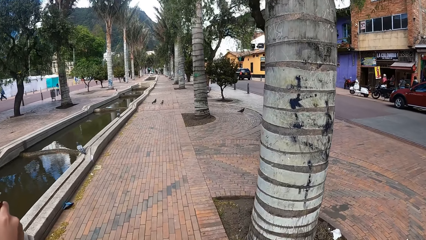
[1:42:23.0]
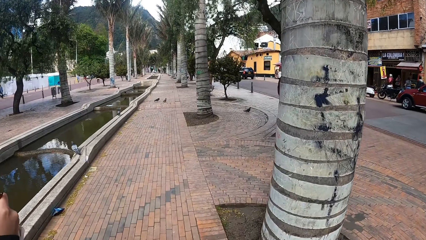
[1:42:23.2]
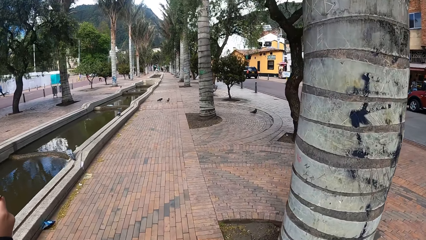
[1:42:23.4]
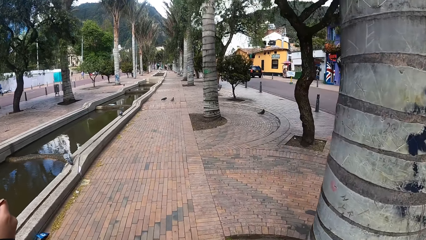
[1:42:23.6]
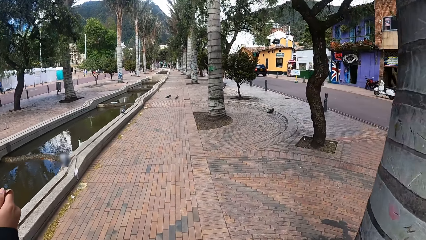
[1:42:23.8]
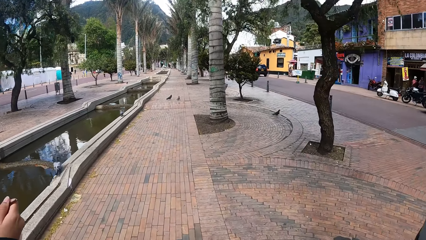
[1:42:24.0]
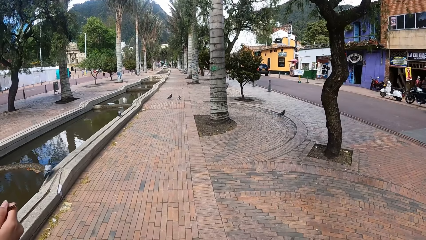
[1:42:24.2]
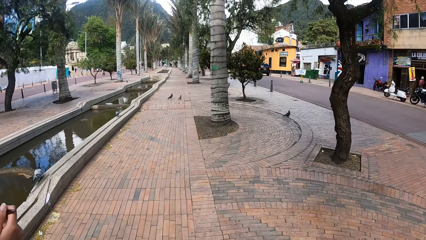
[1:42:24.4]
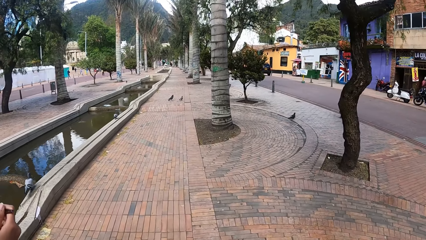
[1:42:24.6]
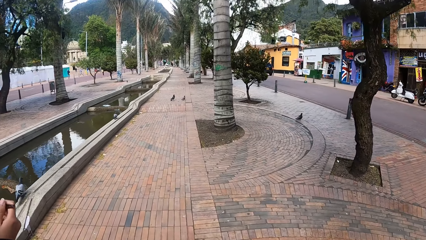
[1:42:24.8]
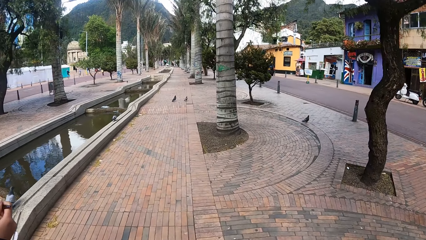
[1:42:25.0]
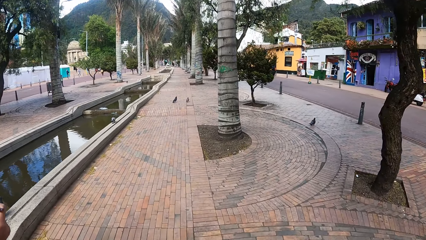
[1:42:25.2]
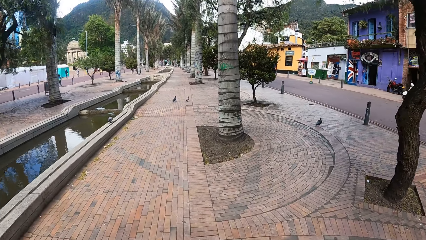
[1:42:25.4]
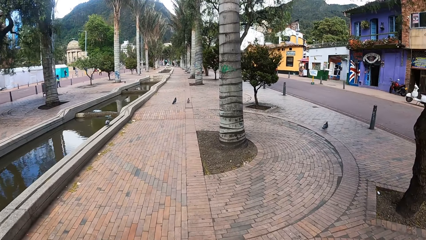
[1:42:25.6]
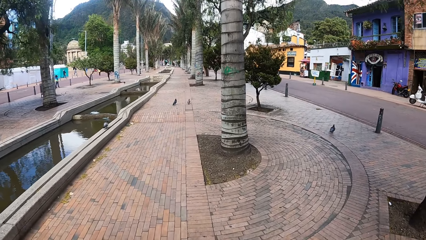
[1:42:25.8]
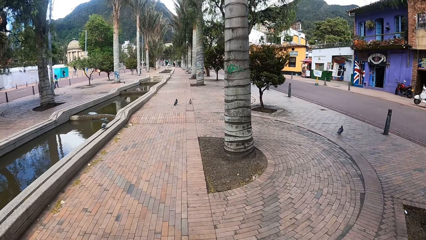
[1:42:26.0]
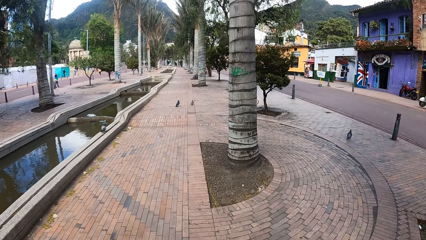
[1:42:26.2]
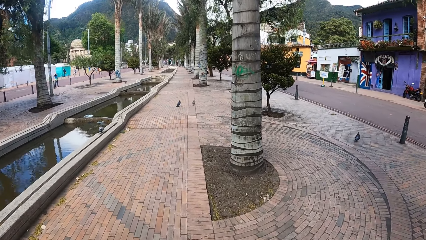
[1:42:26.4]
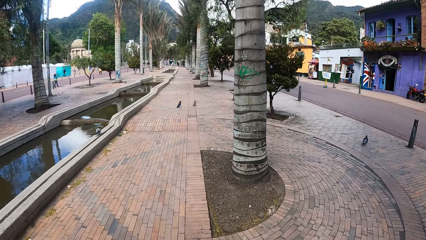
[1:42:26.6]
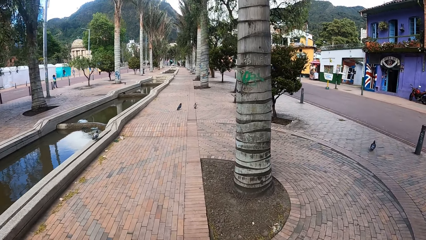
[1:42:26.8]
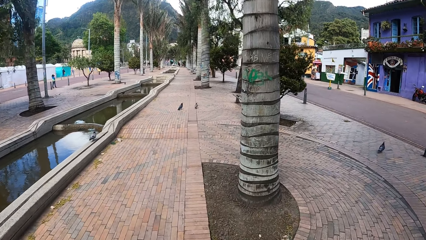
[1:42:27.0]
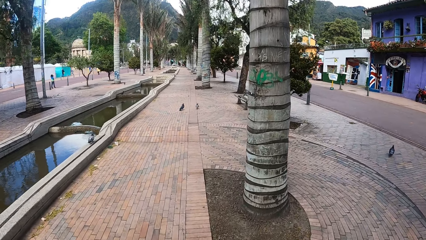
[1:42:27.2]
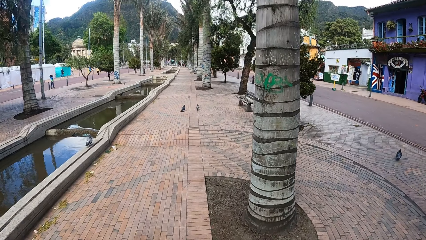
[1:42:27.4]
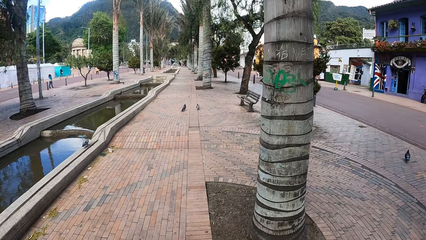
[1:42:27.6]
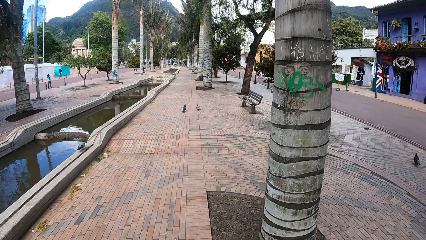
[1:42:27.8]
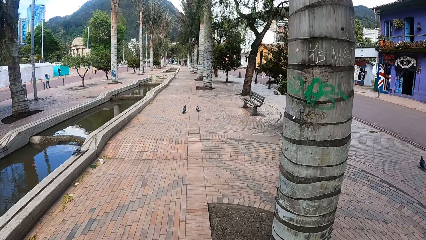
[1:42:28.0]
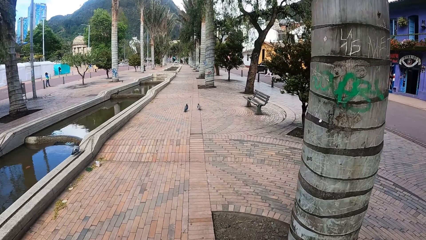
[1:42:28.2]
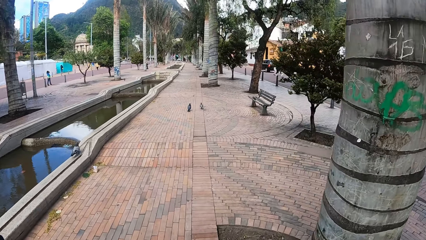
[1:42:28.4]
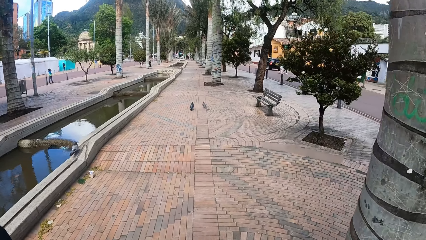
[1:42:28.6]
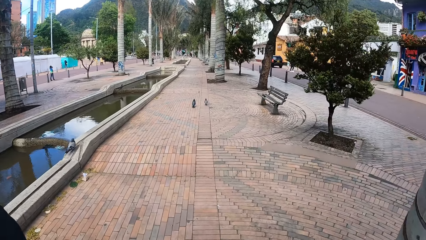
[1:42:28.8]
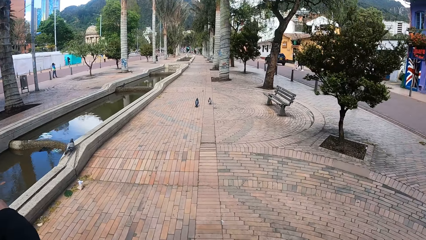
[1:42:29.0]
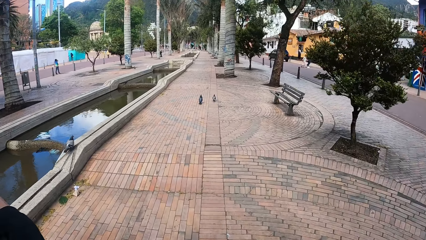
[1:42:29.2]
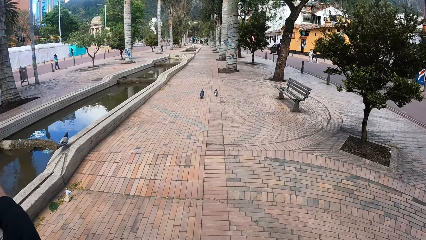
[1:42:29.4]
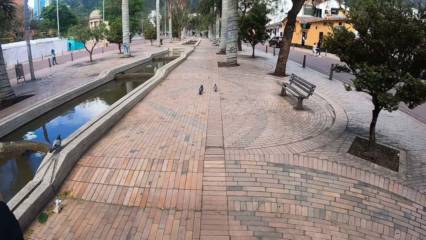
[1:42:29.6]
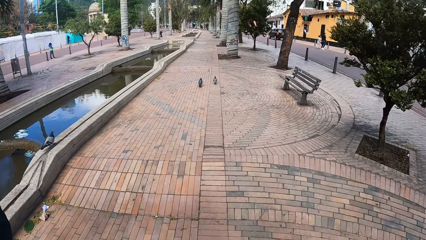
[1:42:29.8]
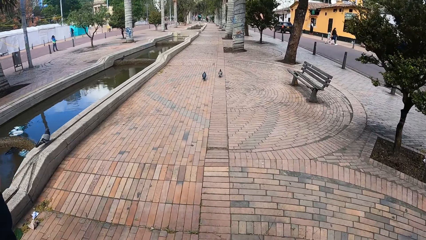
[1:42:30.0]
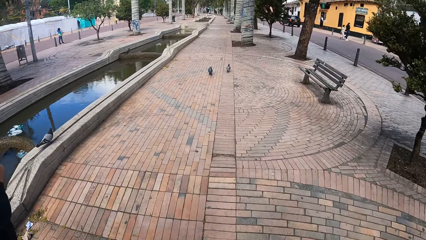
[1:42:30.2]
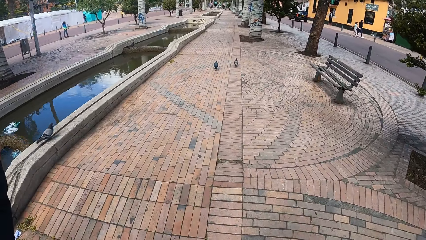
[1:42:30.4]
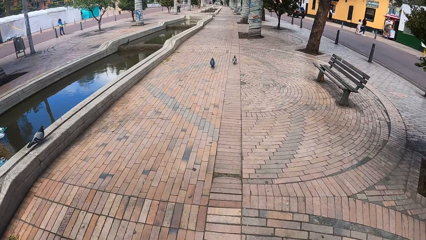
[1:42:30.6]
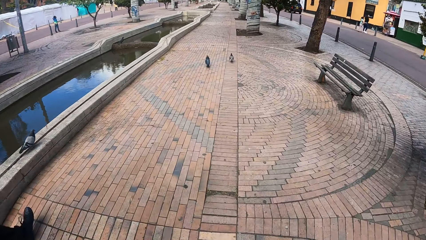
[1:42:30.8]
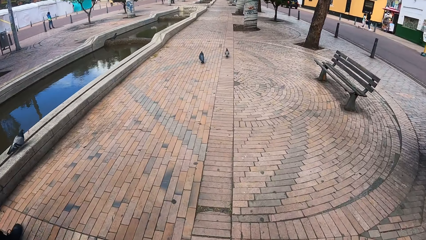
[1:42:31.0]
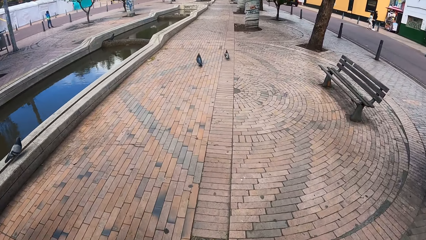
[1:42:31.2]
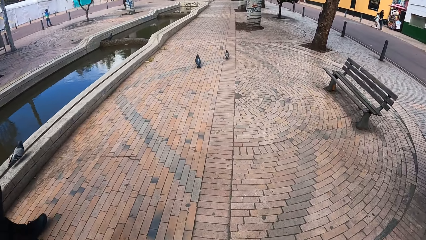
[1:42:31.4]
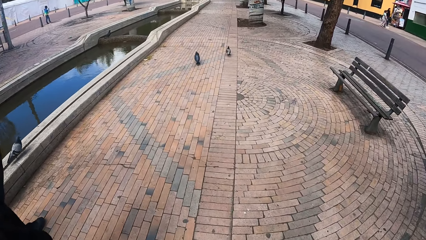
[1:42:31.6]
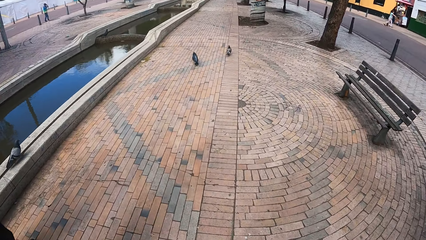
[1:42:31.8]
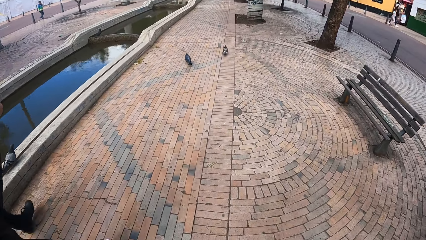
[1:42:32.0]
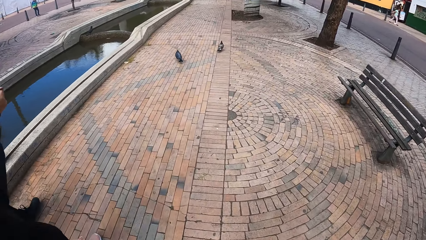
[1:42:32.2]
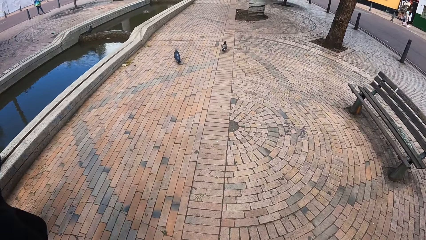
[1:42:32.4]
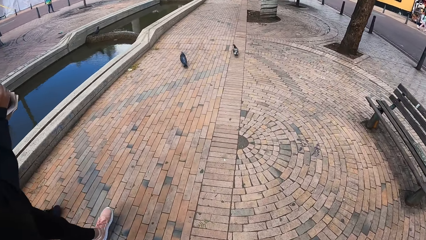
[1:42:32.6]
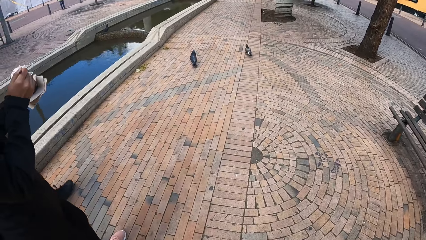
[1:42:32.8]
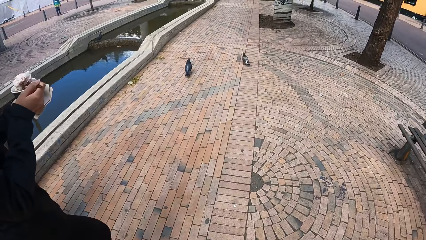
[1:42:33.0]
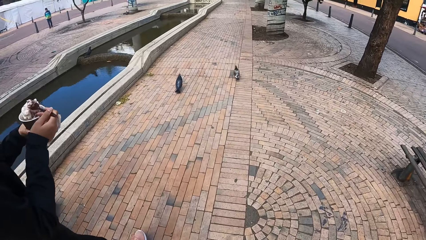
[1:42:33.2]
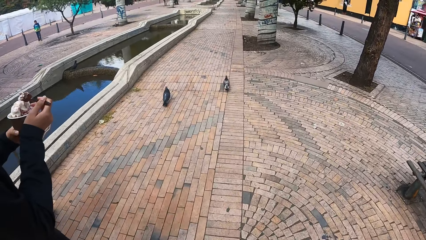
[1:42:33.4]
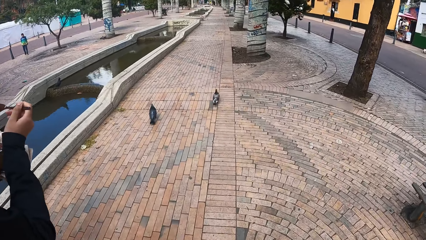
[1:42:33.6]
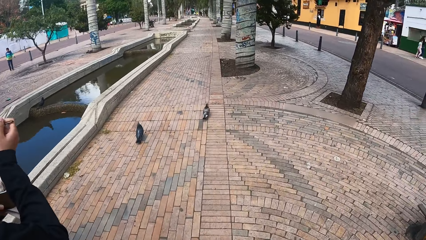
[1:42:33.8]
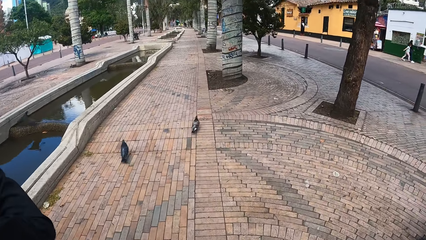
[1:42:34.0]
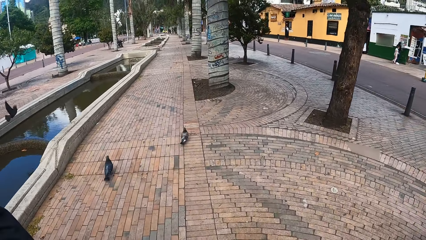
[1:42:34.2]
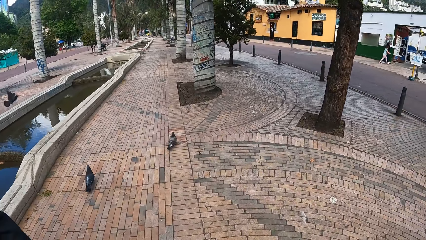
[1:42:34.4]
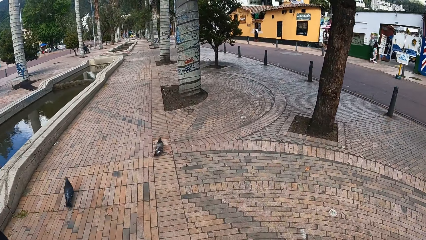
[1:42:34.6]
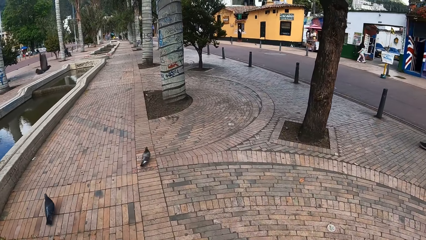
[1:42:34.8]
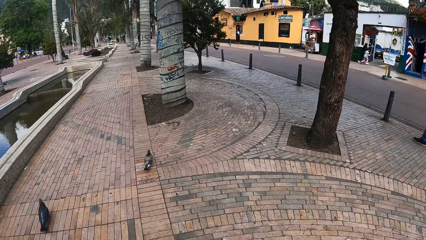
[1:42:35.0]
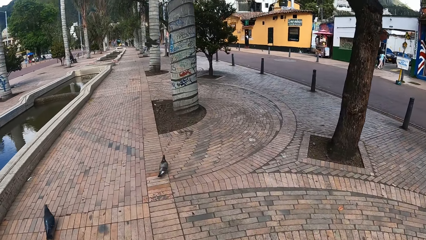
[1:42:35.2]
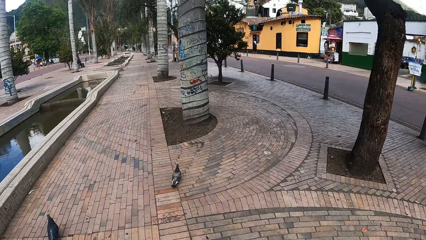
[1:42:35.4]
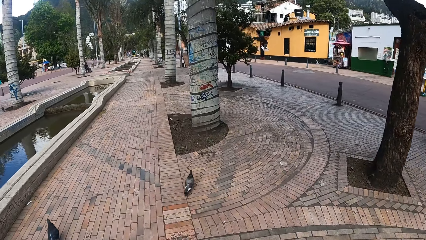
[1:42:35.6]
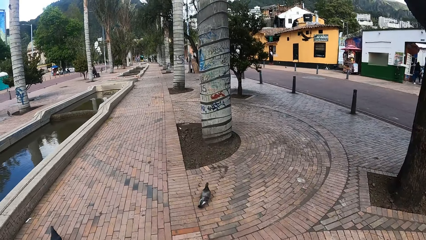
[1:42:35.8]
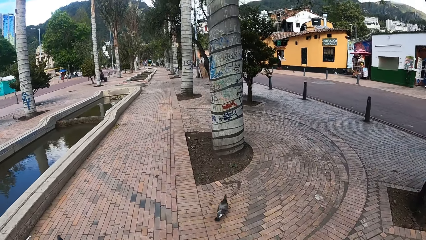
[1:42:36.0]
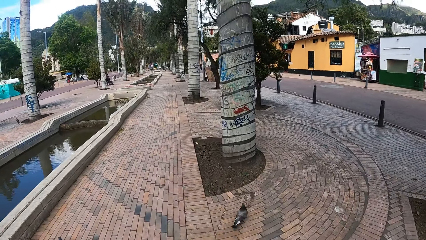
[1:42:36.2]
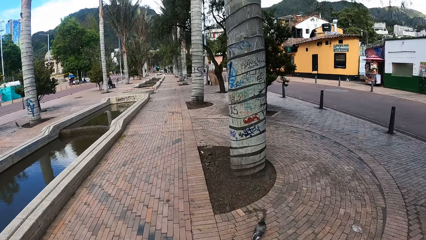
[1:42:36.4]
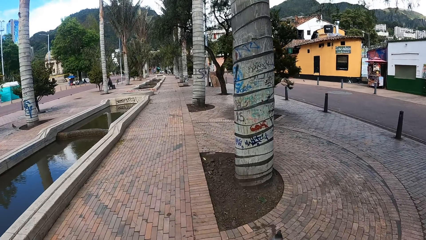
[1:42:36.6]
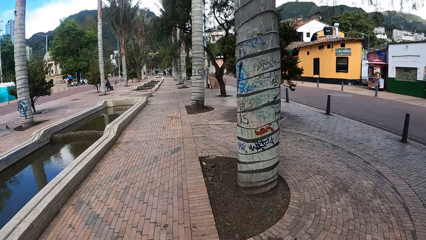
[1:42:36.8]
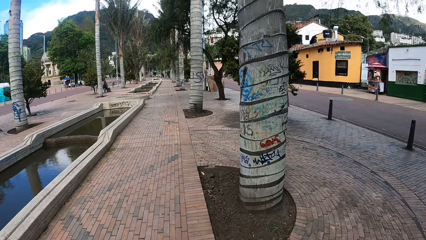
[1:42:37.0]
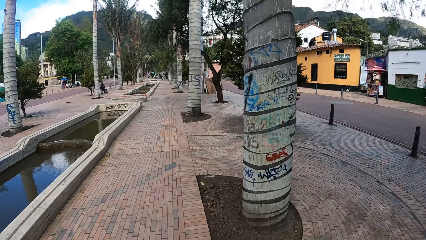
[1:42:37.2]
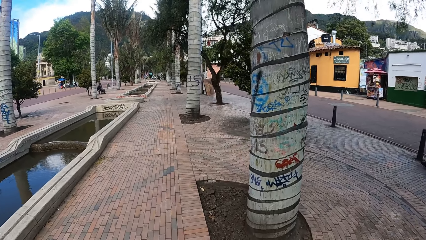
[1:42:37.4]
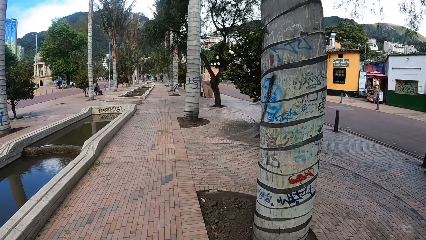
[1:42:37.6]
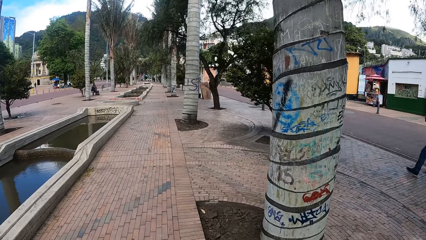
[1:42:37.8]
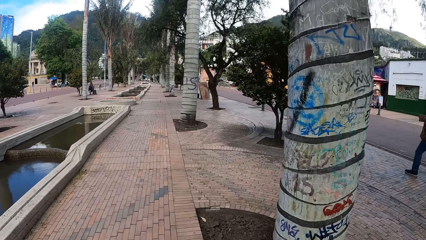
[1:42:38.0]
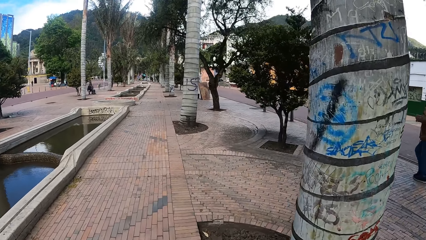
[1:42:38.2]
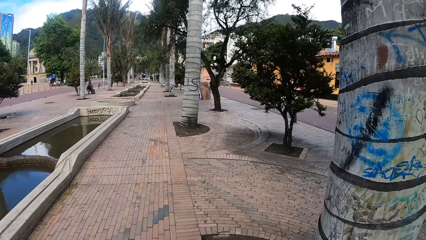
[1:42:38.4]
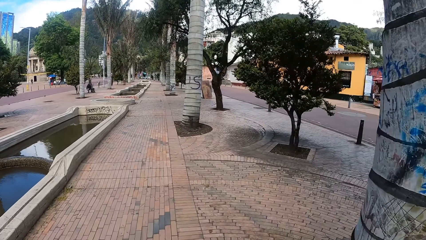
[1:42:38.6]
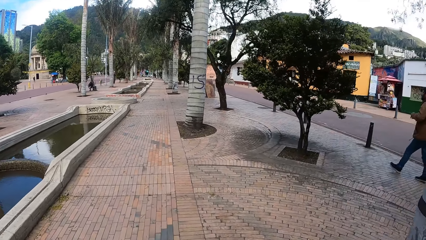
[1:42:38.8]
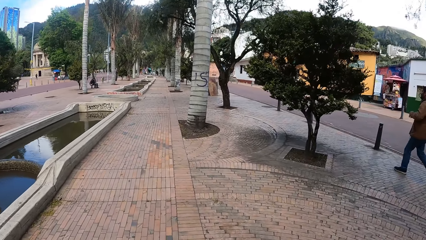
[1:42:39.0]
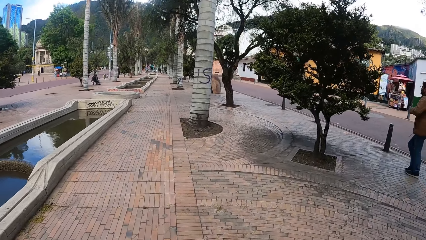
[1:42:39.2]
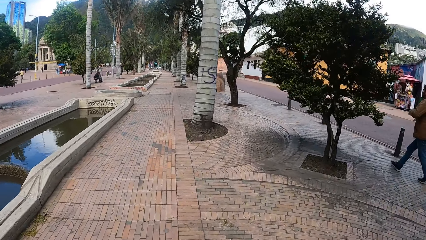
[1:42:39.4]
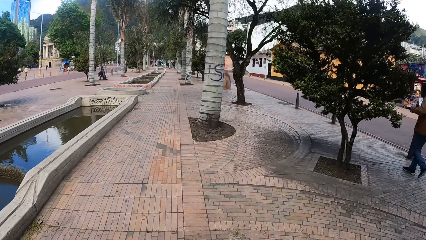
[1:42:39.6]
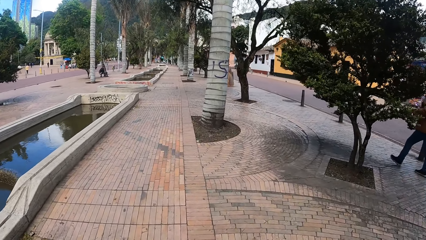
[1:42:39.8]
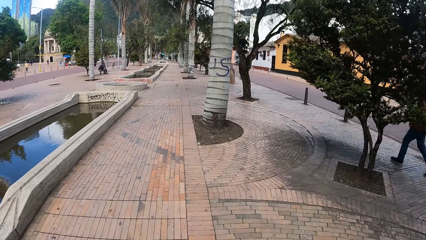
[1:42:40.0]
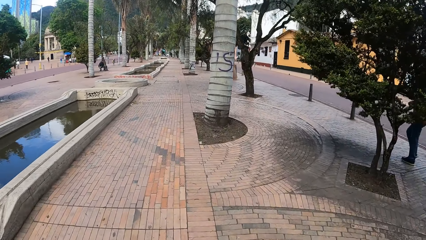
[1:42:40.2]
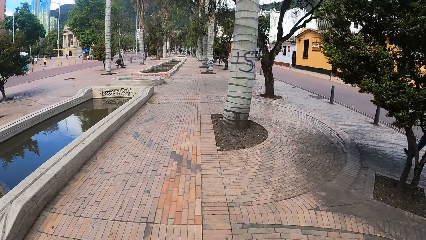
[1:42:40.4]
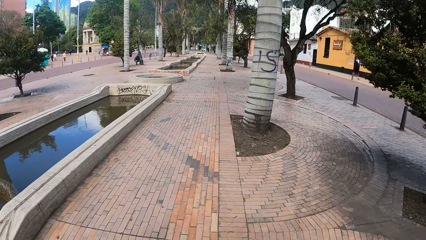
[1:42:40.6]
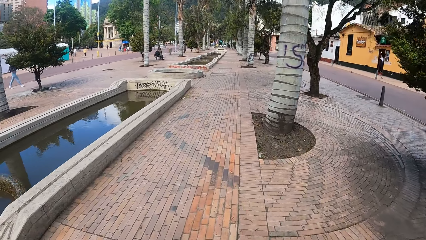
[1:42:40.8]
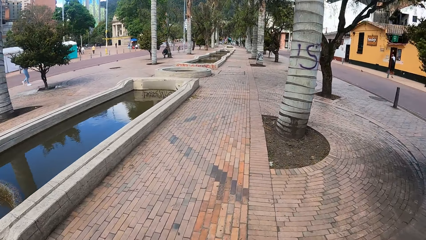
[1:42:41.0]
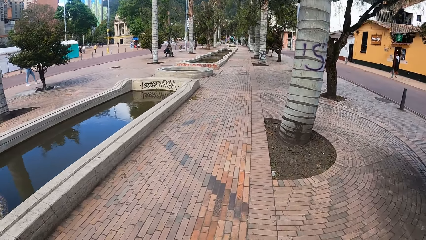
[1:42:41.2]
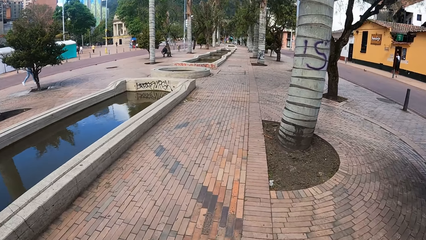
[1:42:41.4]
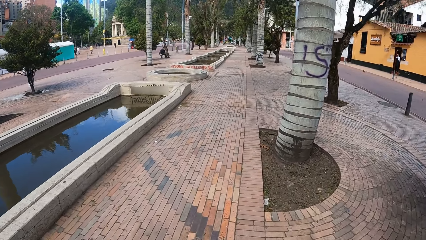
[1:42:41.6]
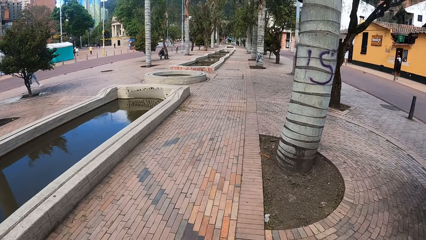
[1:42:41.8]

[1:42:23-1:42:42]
A bird, another bird and a third bird walk in front of the camera wearer. The woman scoops ice cream from the cup in her left hand with the spoon in her right hand. The woman eats ice cream. Another bird flies past the camera wearer.
